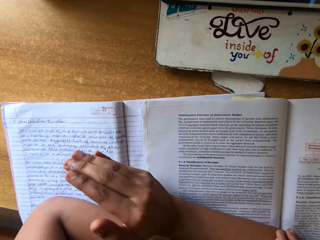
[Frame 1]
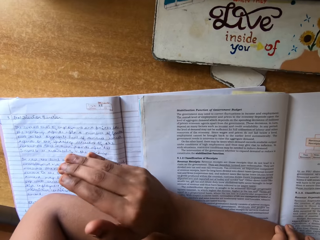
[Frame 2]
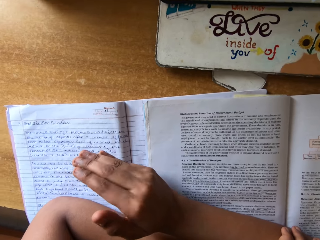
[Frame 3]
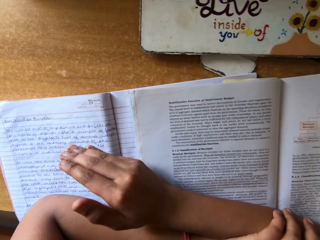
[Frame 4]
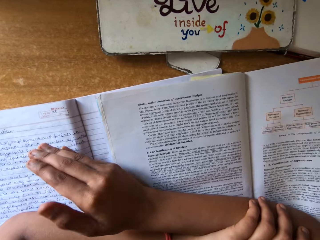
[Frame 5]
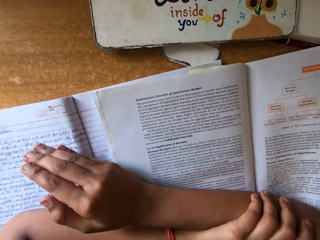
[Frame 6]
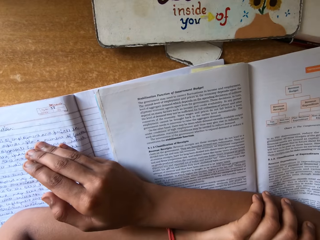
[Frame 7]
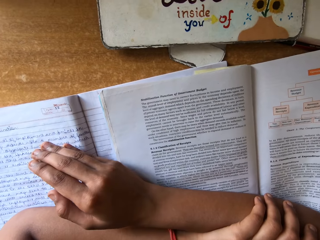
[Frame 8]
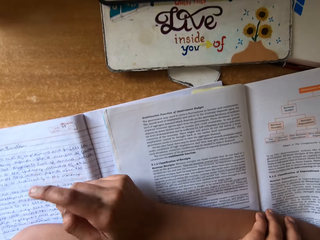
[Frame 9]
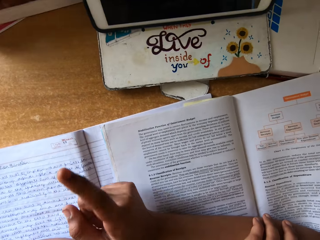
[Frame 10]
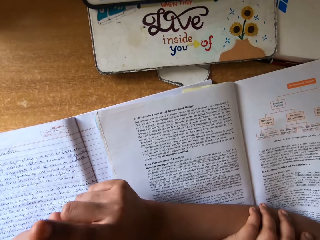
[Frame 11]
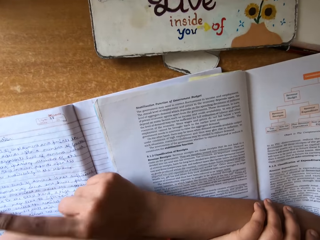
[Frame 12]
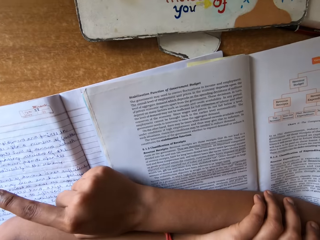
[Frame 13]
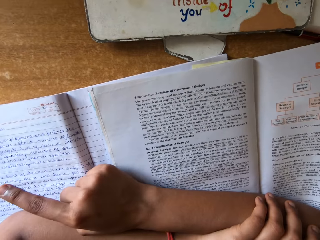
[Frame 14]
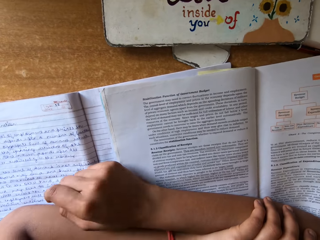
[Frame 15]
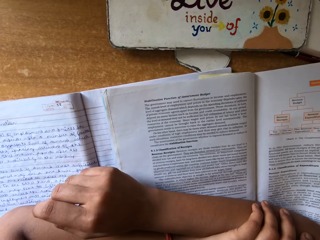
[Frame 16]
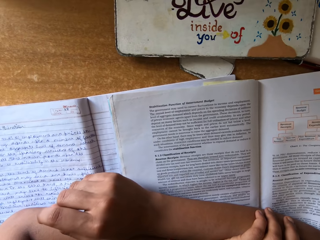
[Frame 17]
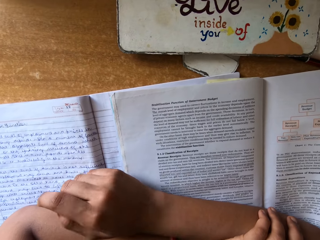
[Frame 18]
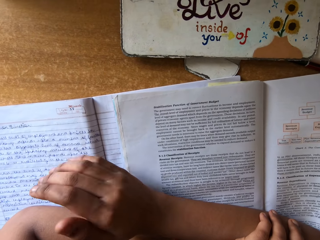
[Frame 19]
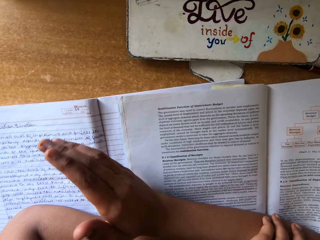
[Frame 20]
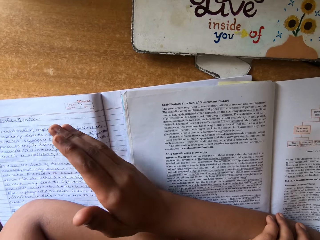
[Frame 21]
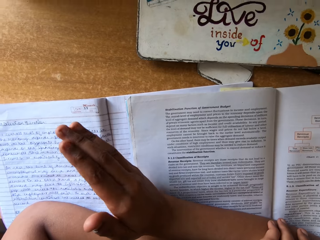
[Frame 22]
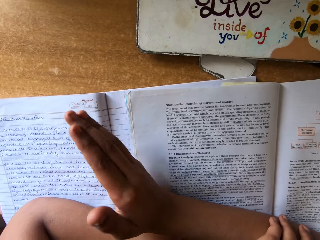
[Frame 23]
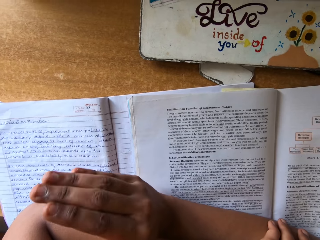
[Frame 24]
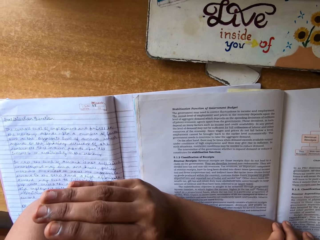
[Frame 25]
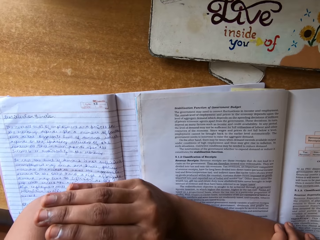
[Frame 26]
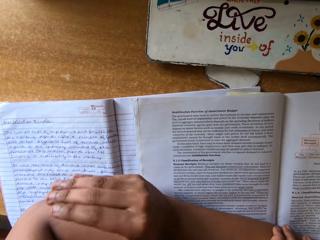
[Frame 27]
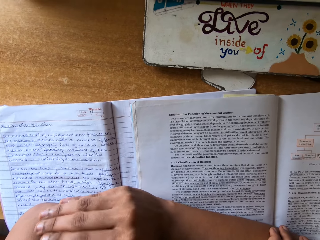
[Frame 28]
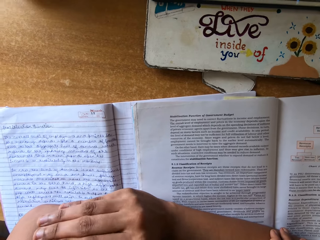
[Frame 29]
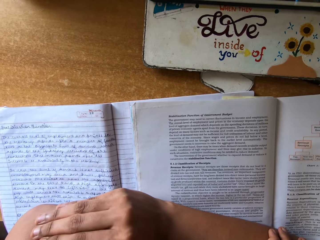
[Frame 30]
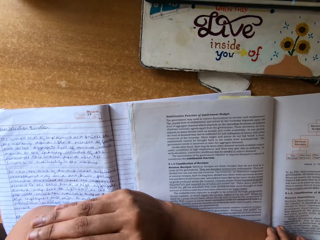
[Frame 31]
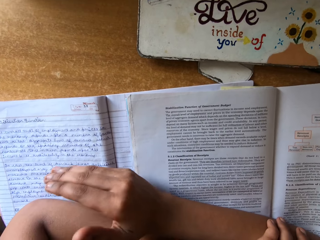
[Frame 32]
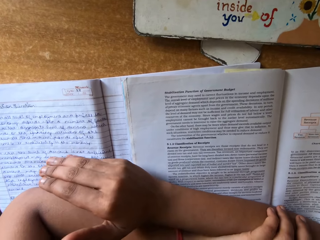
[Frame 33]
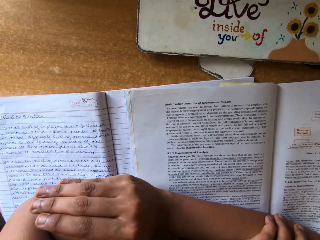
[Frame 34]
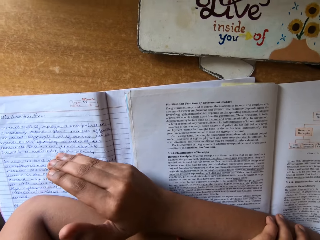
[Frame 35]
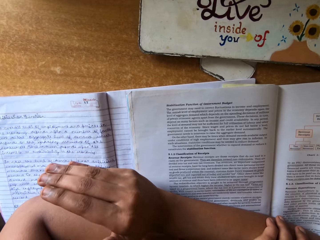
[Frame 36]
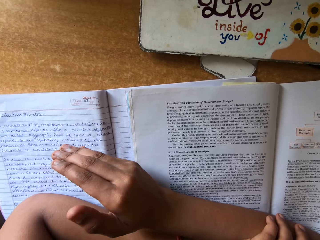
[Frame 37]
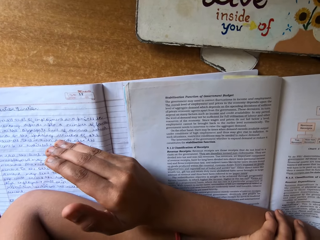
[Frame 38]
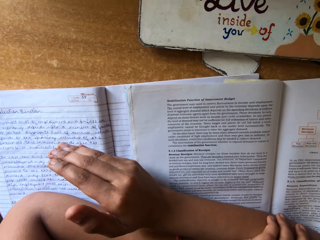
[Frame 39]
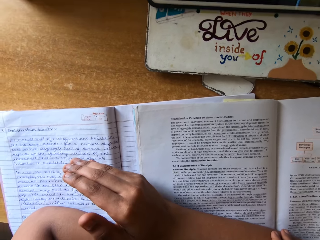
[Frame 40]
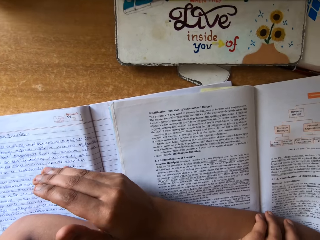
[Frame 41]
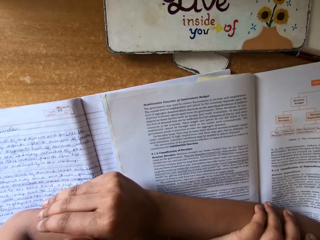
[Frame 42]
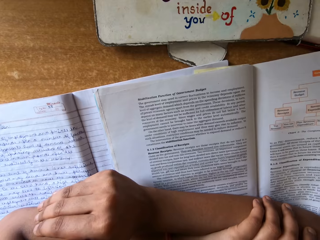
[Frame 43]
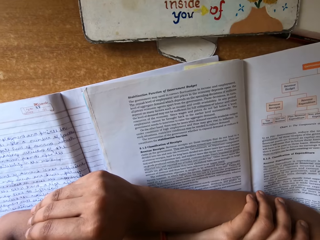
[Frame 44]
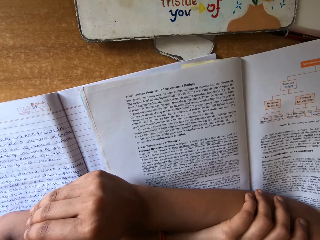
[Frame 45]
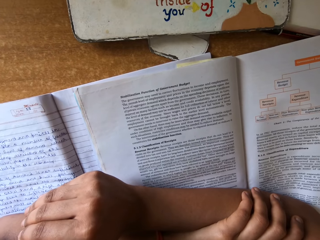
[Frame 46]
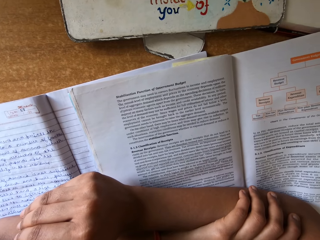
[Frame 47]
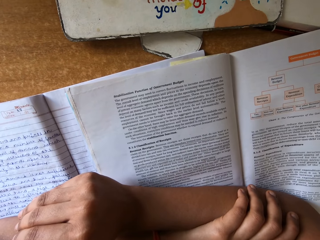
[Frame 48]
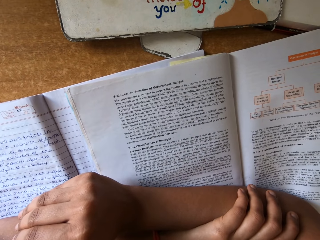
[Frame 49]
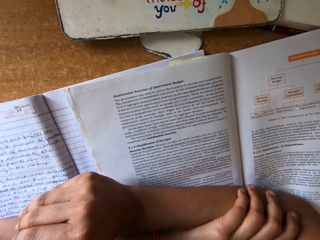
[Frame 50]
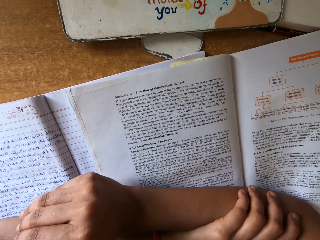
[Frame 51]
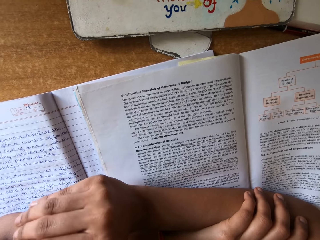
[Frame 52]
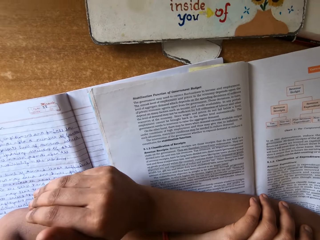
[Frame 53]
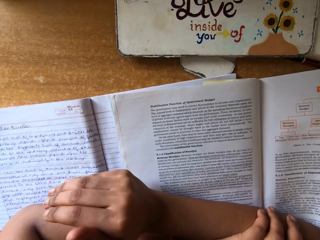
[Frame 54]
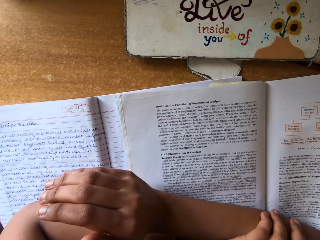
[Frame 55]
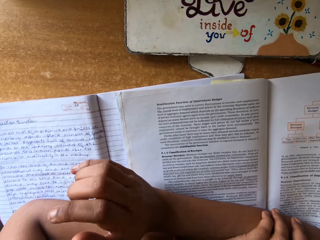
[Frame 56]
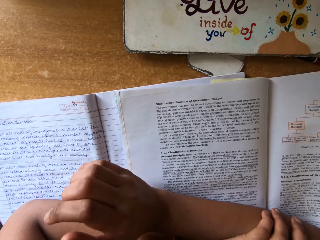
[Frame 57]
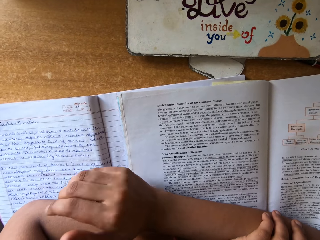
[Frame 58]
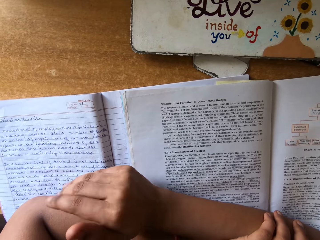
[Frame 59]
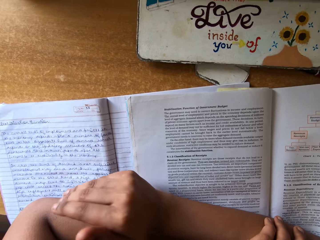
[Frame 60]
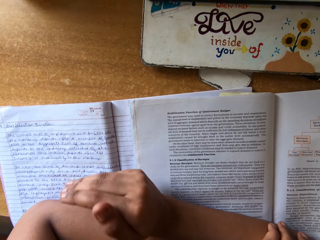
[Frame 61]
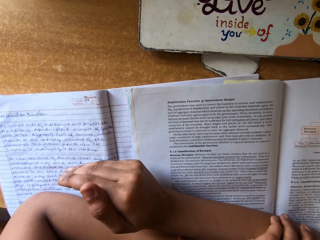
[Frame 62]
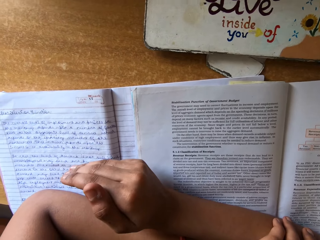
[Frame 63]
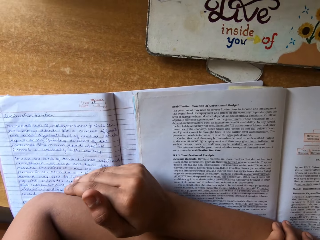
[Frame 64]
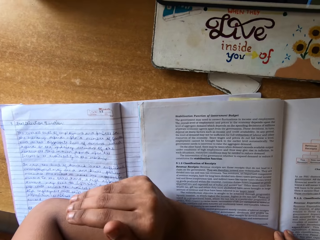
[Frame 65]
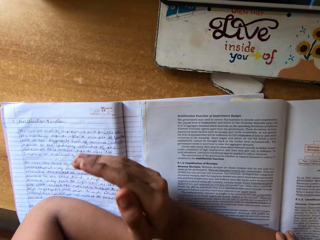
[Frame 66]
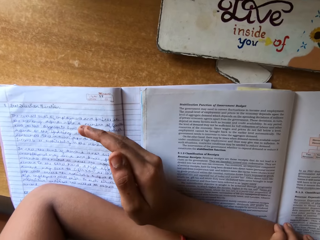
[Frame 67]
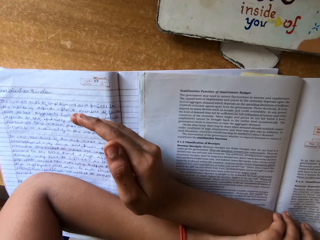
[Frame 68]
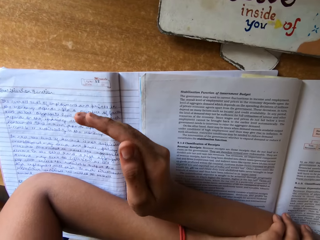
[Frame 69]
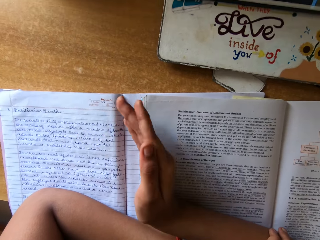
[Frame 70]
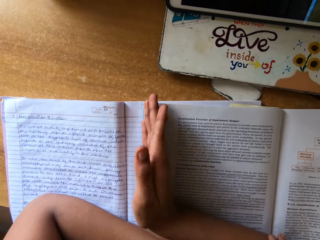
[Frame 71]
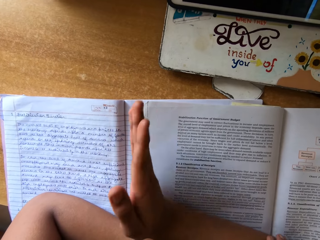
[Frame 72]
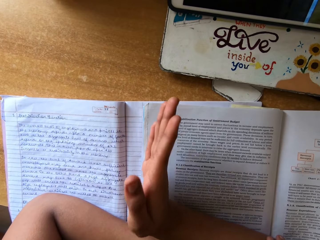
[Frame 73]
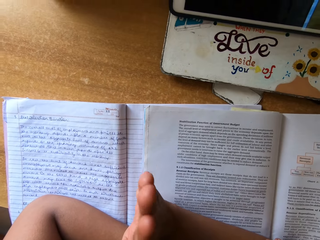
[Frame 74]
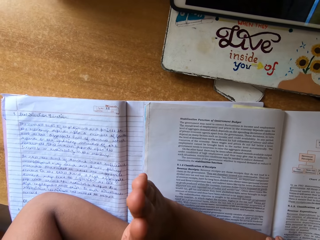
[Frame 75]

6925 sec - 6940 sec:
The camera wearer lifts a finger. They move a hand. They look at the textbook. They read the textbook.

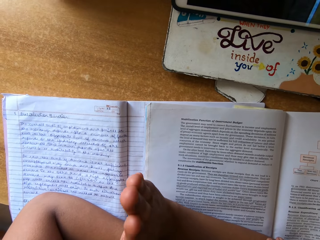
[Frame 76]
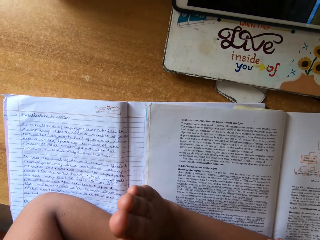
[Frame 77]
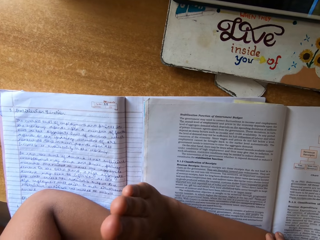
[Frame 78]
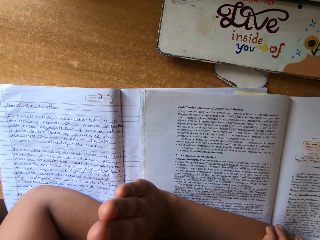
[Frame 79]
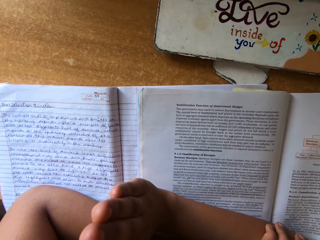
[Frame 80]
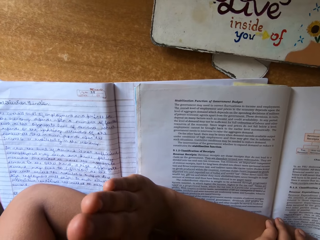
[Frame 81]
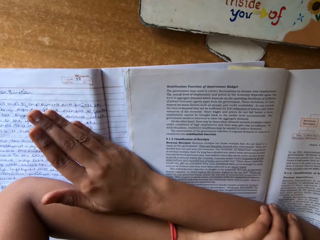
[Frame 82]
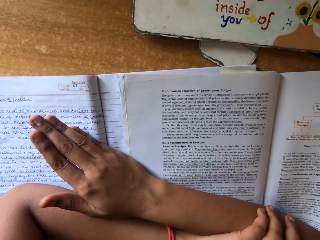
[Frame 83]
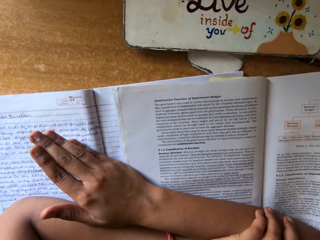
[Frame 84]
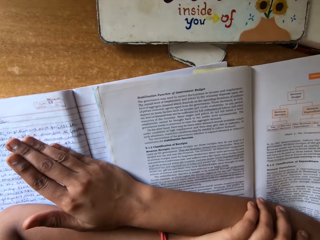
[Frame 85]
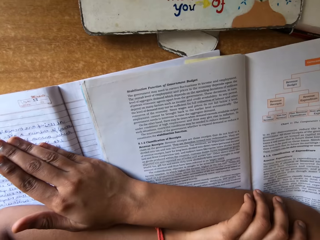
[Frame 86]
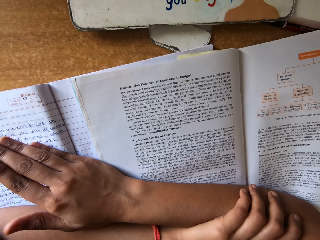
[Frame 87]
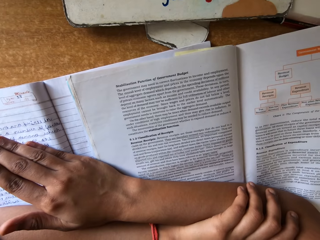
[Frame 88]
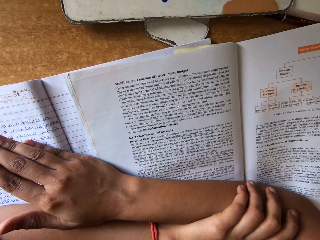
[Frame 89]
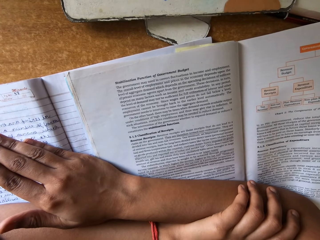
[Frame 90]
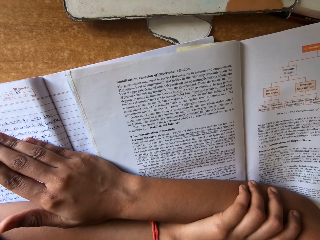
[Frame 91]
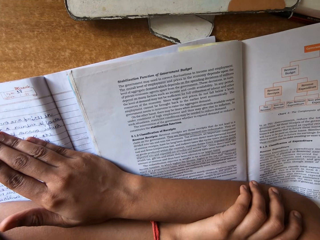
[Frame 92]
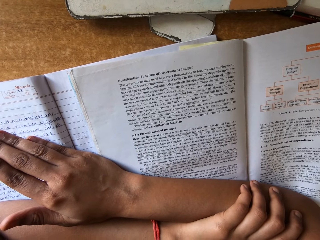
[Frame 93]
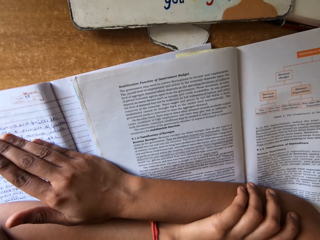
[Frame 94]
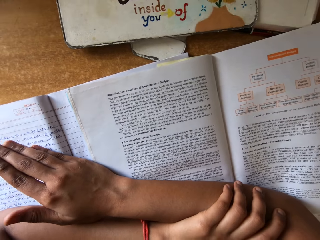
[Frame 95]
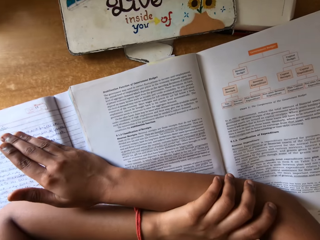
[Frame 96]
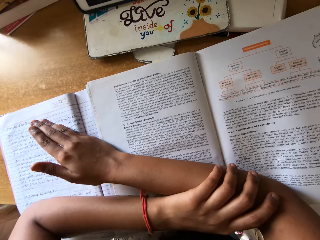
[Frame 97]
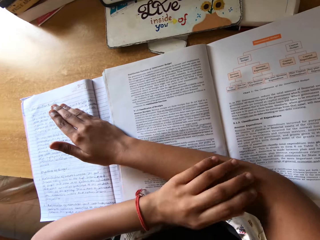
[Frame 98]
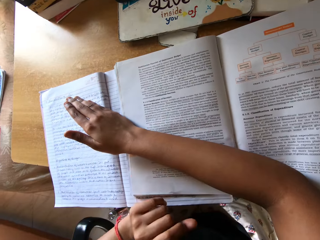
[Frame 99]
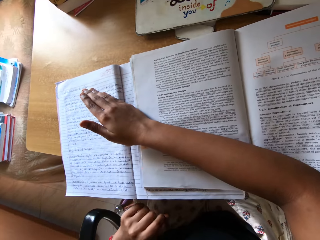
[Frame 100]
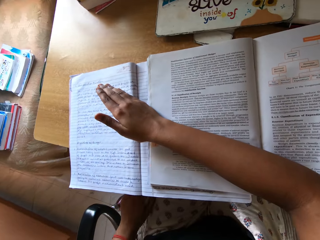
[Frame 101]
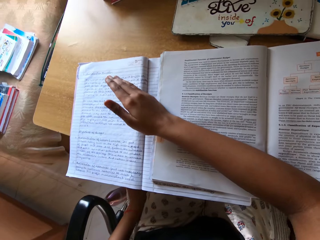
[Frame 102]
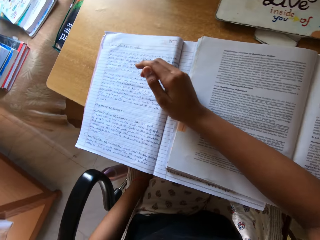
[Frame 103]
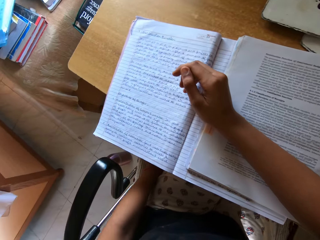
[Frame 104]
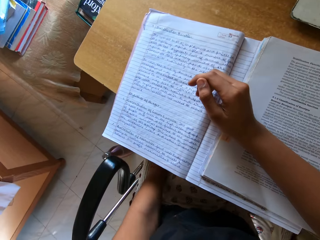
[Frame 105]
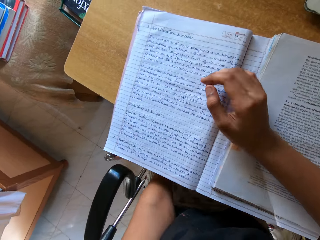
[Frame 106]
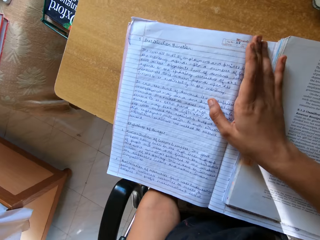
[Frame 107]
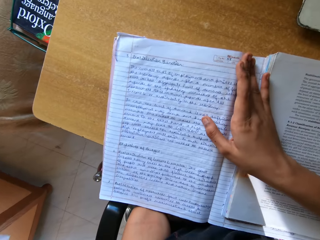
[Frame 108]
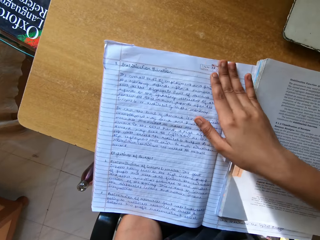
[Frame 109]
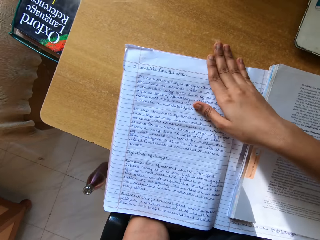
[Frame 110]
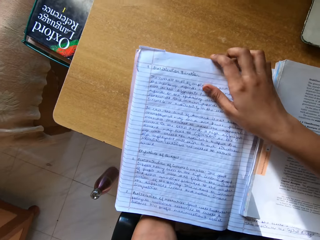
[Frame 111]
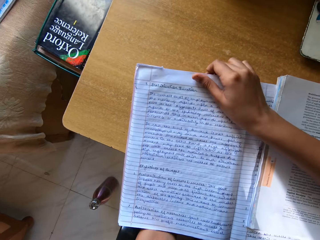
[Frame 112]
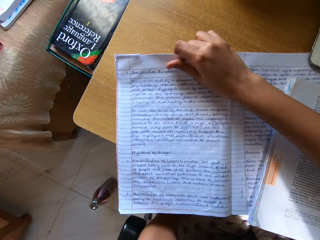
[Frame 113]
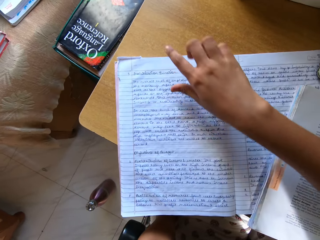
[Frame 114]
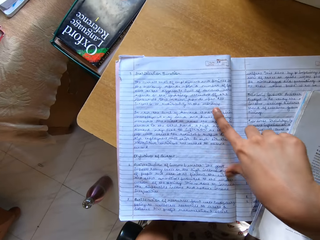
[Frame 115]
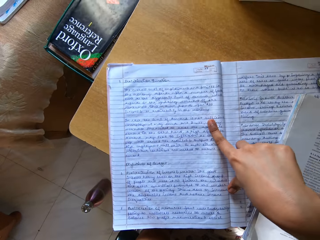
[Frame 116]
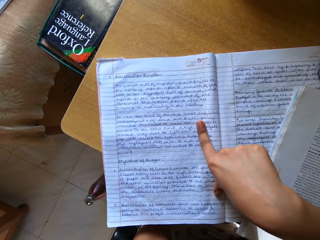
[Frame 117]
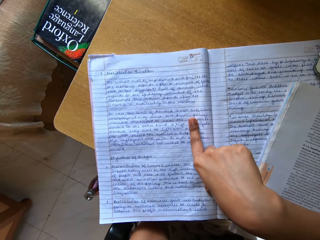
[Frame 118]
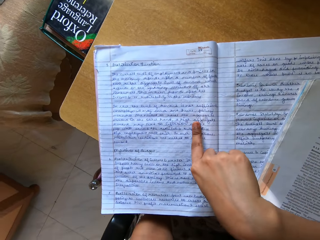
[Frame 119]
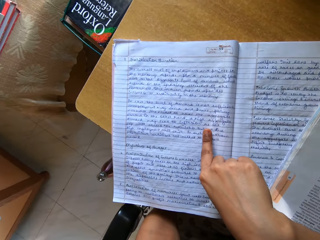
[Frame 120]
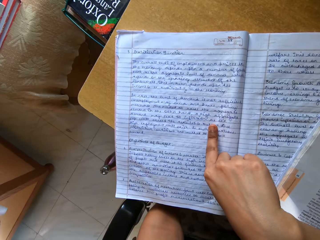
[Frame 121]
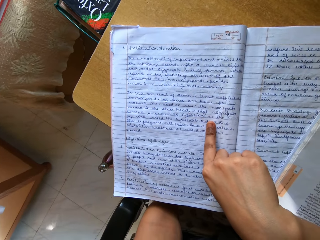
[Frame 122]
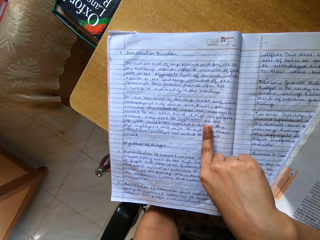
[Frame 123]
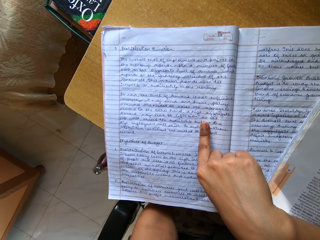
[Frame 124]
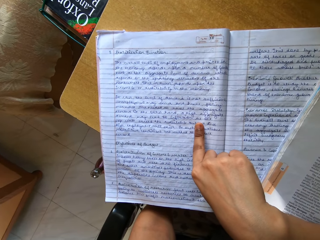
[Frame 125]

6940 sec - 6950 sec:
The camera wearer removes a hand. They pull the notebook on the desk. They move a hand on the book. They point at the notebook with the right index finger and read the notebook.
